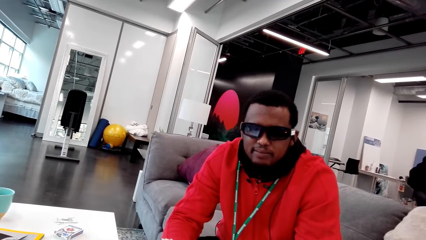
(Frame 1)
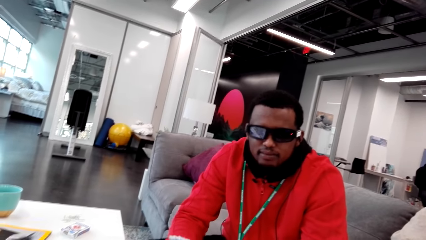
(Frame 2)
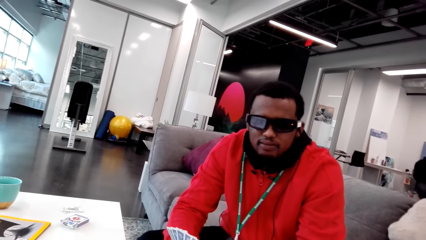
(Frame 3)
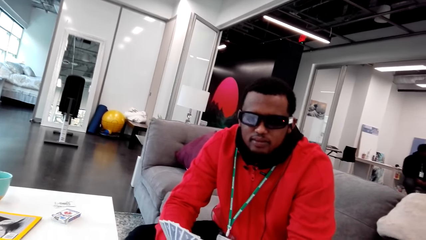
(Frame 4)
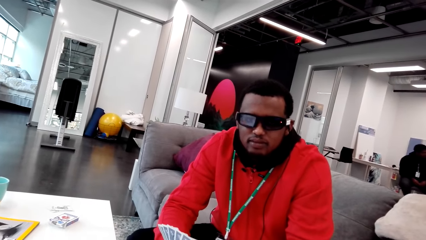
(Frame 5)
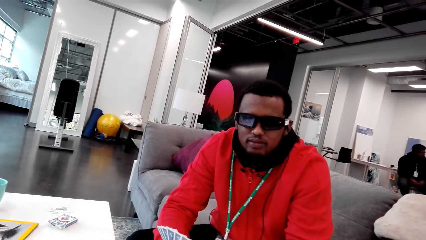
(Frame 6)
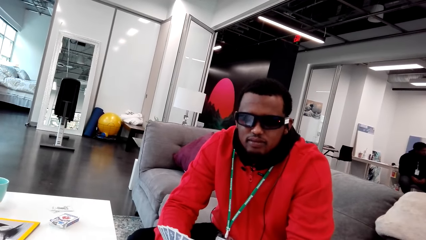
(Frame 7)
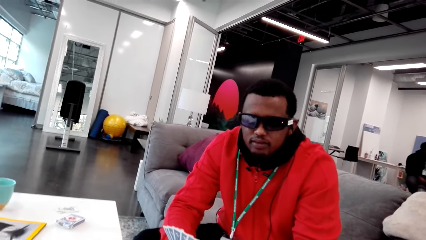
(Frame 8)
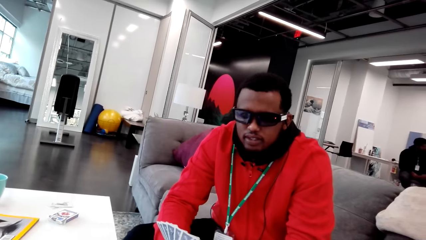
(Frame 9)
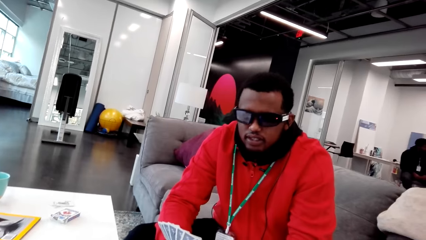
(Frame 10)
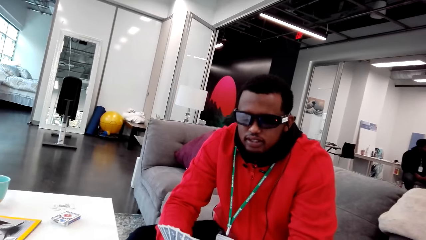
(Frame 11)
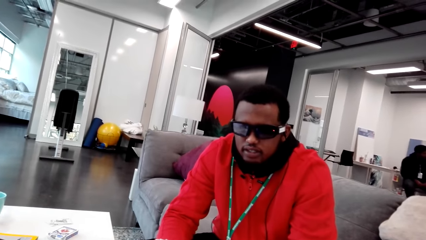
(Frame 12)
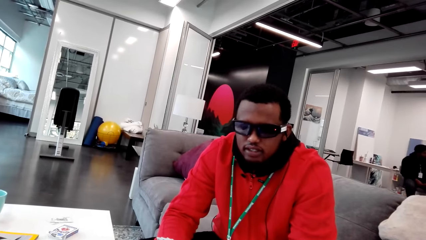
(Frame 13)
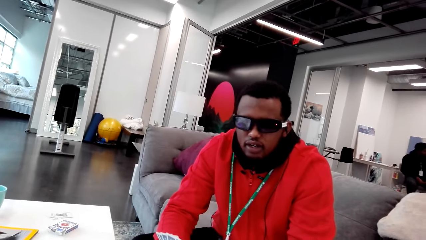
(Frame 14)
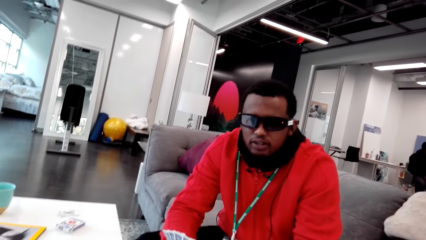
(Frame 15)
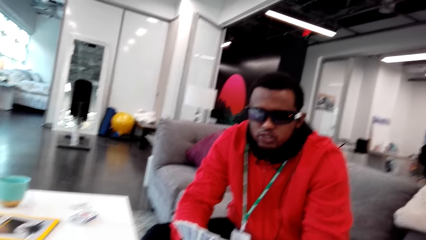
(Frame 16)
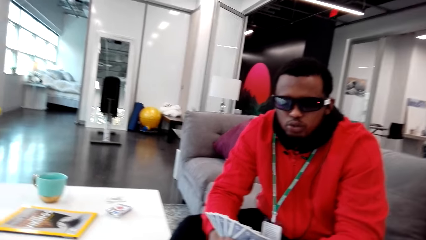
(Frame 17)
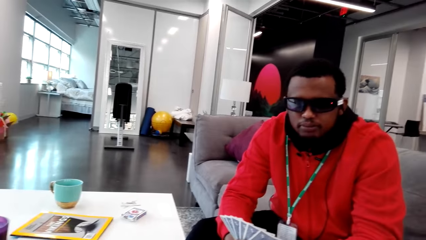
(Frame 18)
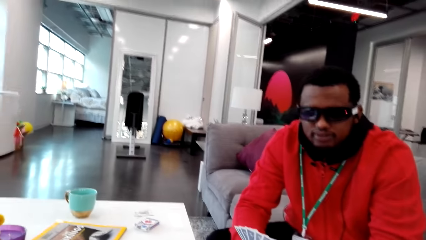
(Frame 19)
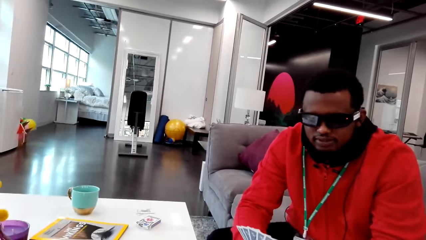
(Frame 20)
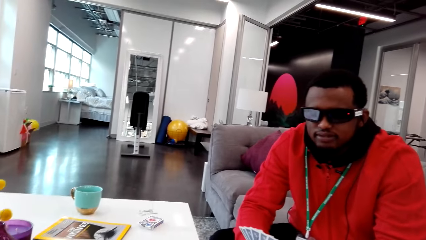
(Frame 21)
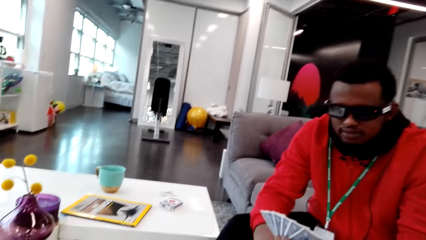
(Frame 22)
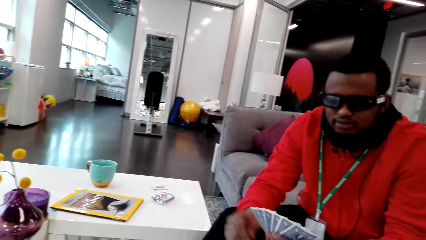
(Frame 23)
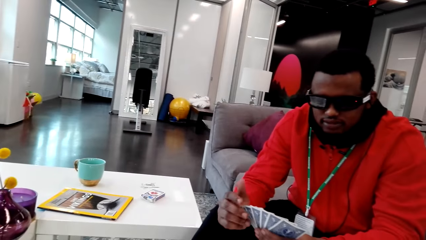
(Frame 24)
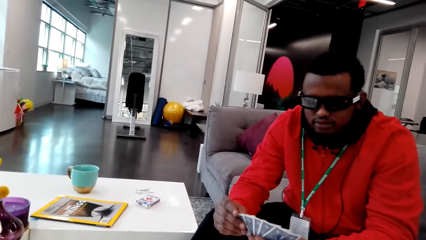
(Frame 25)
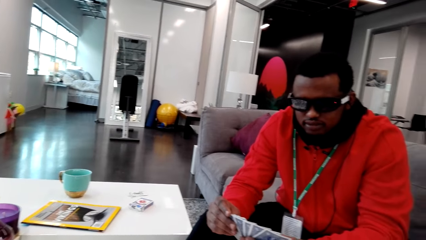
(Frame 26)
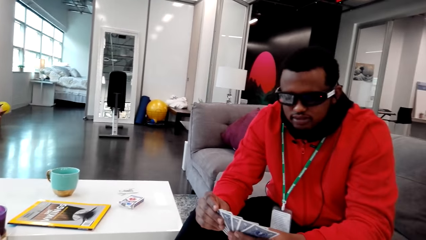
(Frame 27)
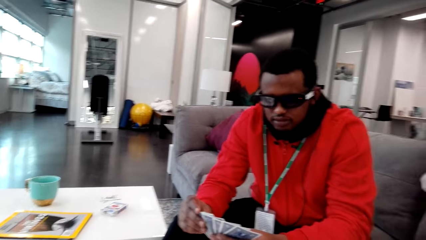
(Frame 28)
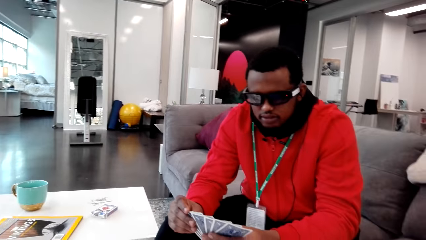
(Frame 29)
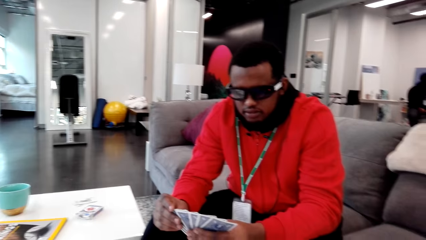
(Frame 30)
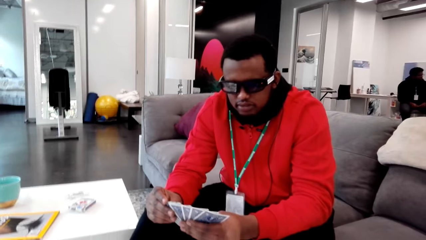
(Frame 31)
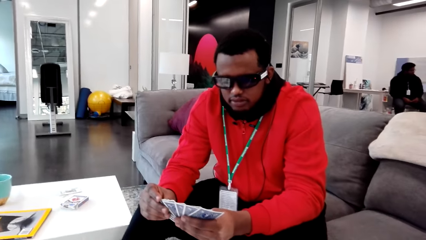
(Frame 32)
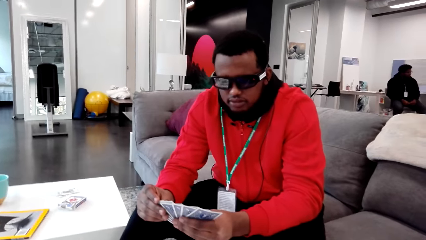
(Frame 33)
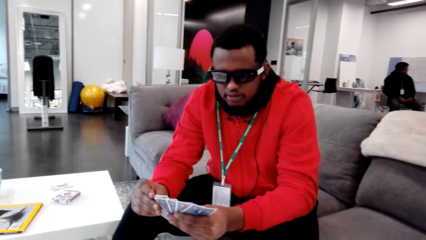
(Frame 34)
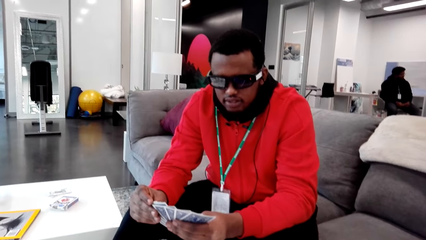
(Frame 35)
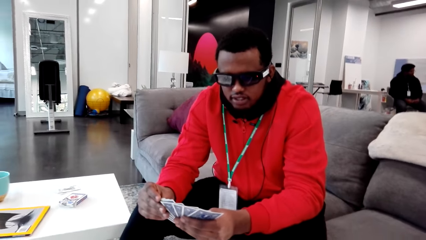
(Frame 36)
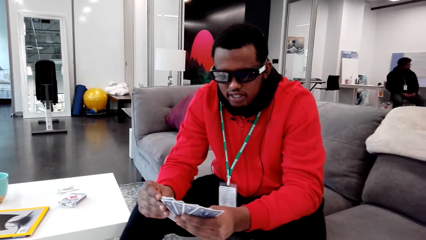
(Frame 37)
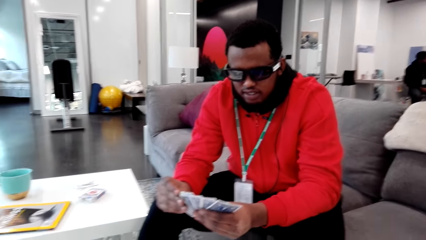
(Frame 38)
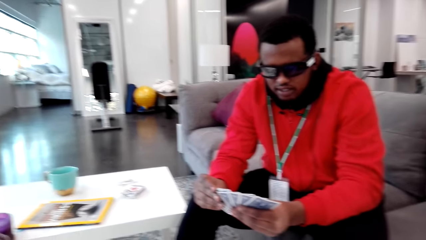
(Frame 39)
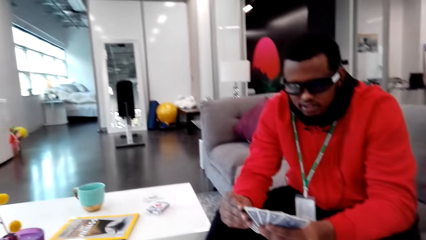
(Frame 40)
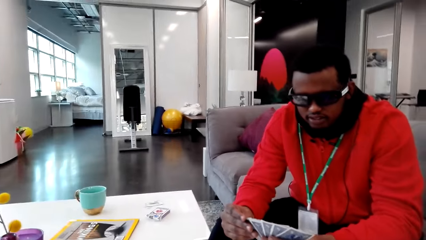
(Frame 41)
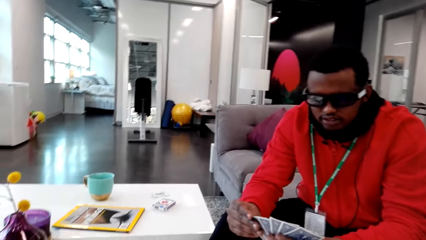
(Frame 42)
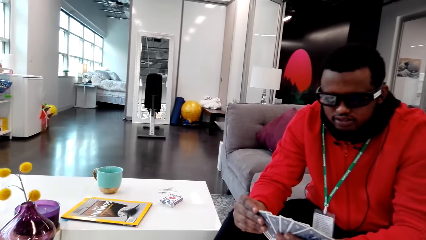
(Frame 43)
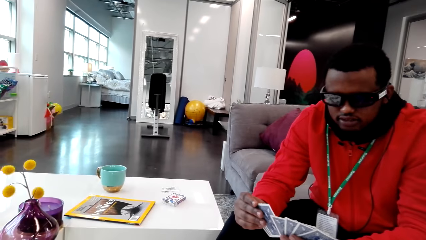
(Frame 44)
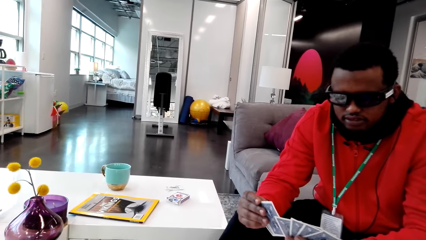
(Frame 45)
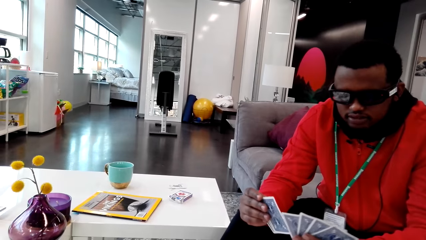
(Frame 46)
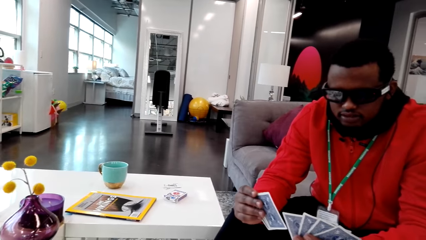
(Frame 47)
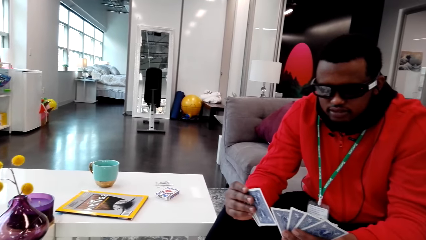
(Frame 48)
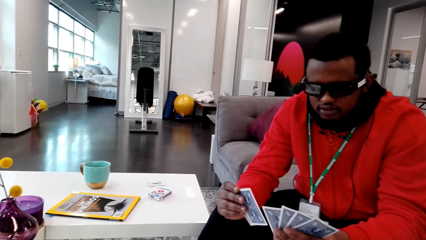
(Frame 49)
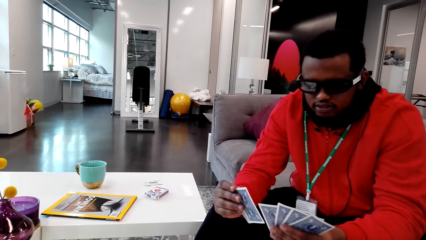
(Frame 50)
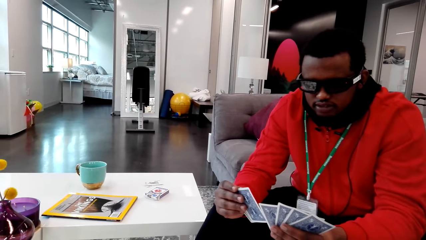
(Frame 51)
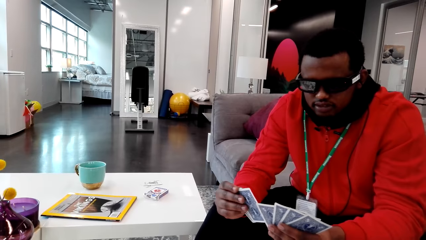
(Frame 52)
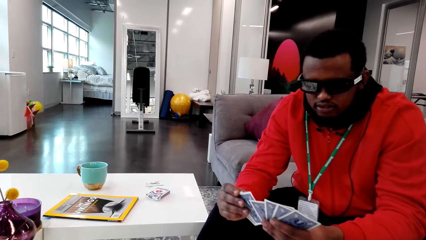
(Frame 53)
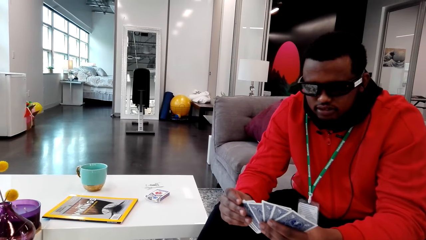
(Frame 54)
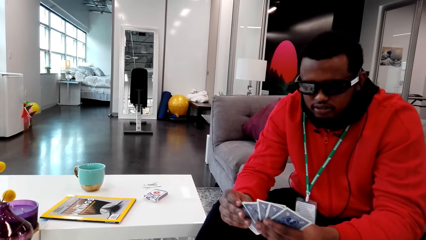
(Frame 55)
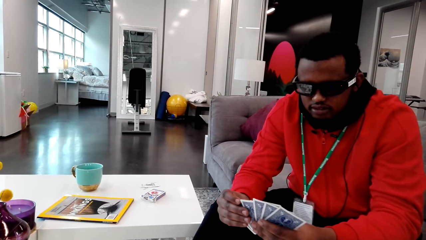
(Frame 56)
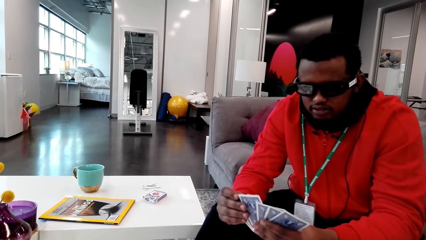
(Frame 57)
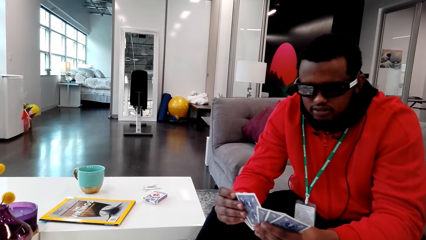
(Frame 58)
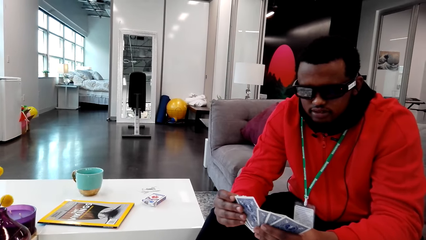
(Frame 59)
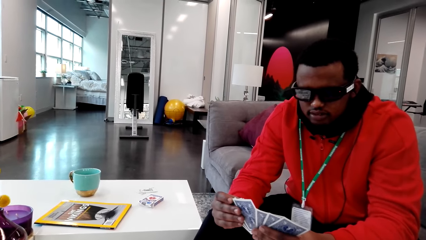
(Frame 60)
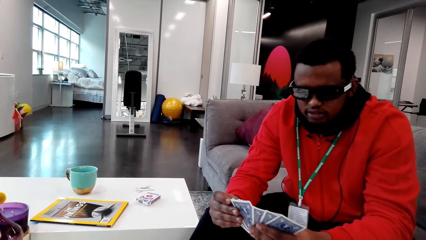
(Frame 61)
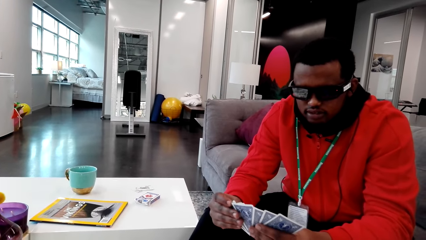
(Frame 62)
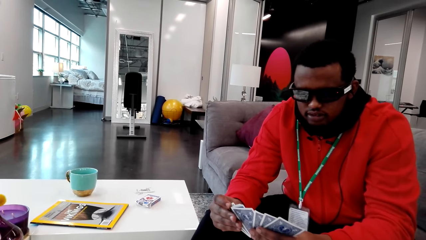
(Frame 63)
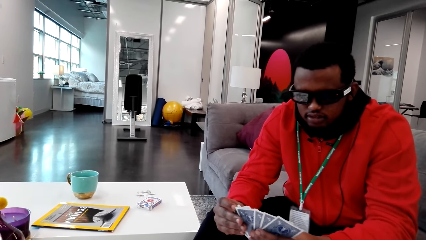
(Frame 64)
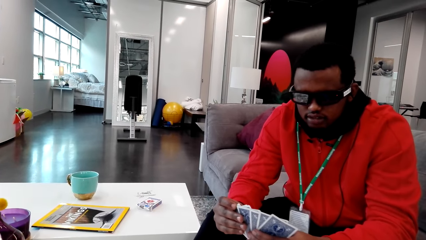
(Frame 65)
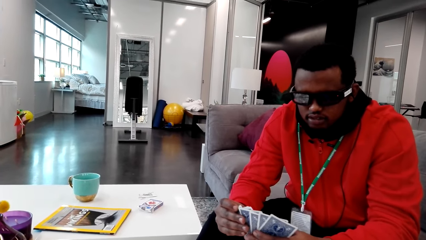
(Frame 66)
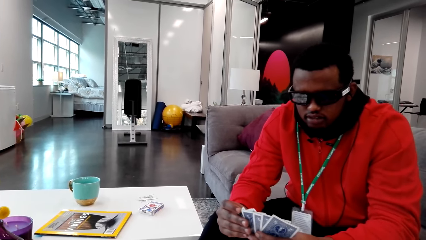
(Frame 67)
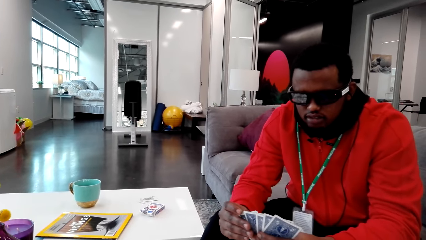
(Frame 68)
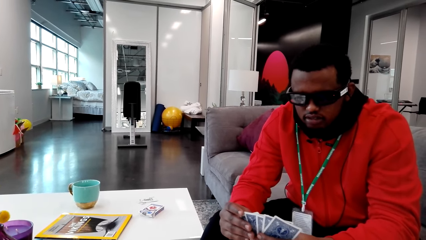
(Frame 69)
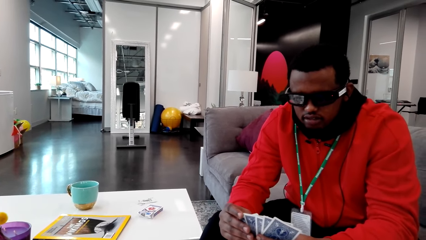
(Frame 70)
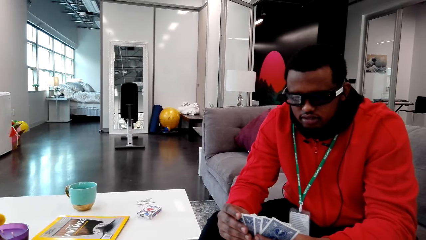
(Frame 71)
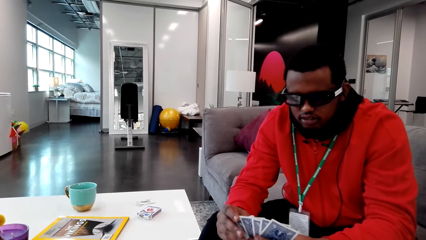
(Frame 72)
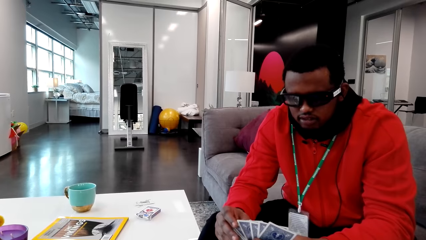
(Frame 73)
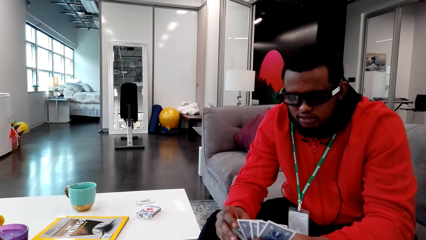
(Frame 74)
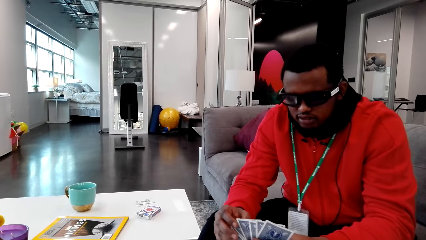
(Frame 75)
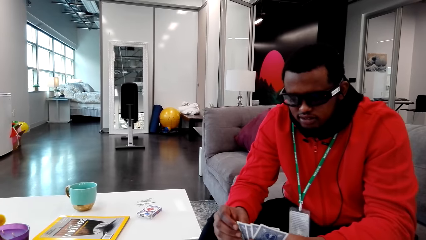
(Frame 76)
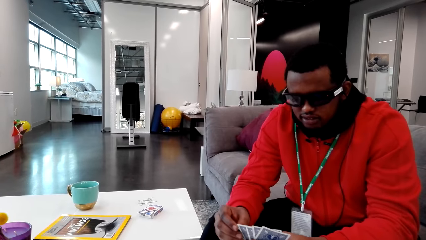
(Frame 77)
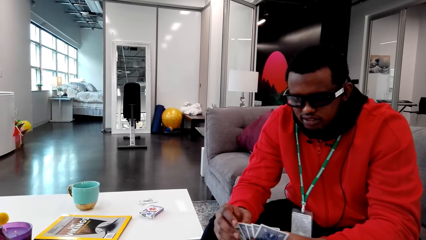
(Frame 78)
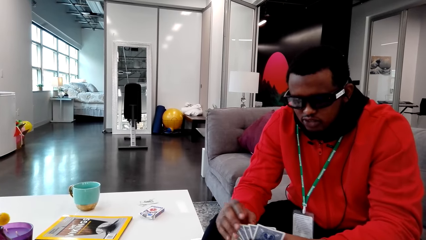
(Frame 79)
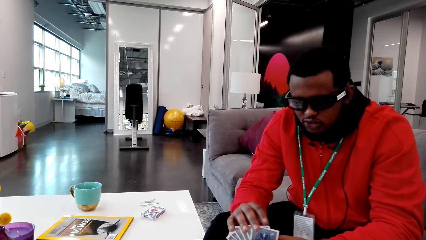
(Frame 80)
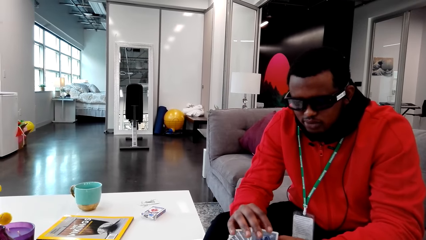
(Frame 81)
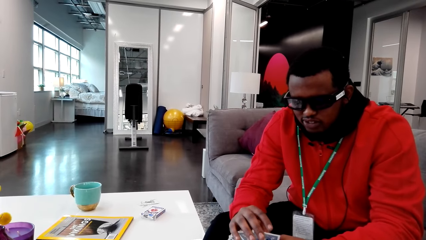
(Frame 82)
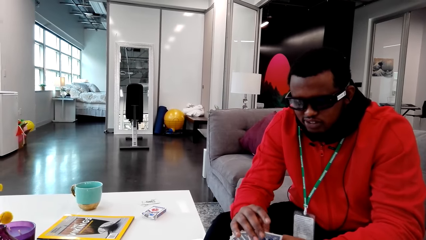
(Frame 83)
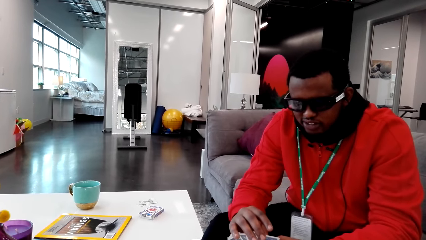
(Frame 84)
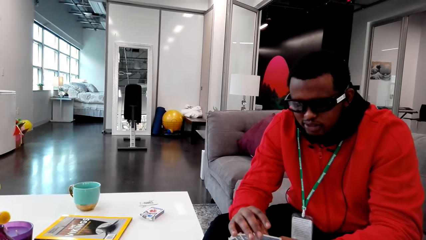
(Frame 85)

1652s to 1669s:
A man nods his head and talks to the camera wearer. The camera wearer talks to the man. The man looks at his cards.
